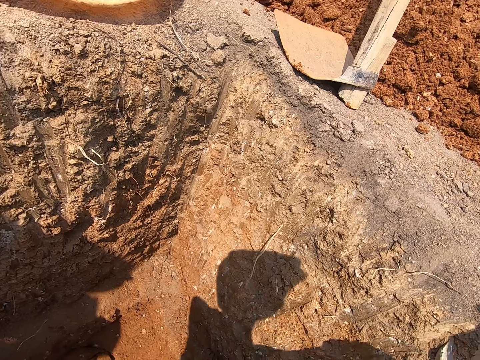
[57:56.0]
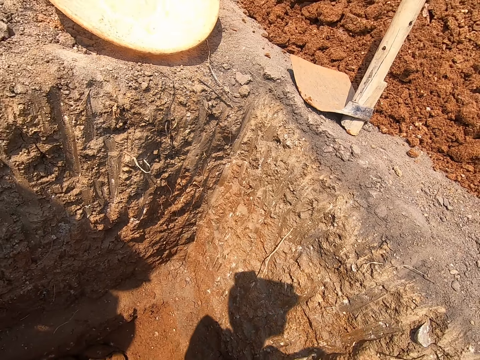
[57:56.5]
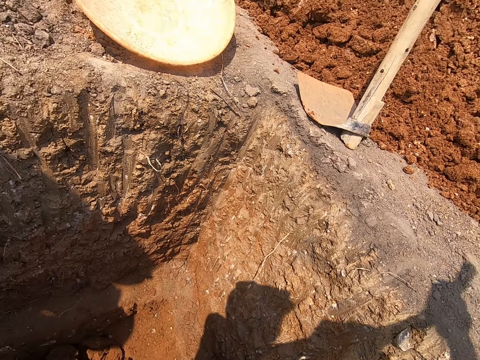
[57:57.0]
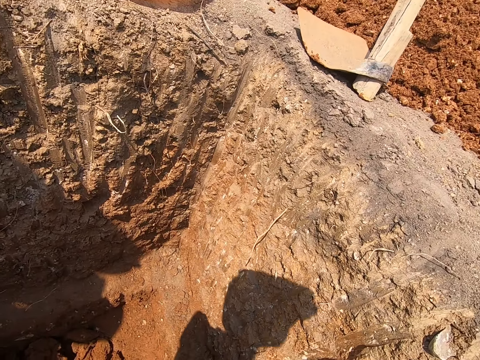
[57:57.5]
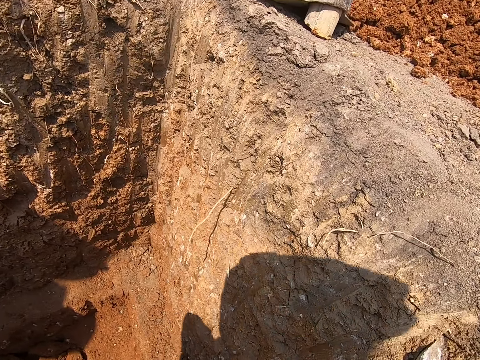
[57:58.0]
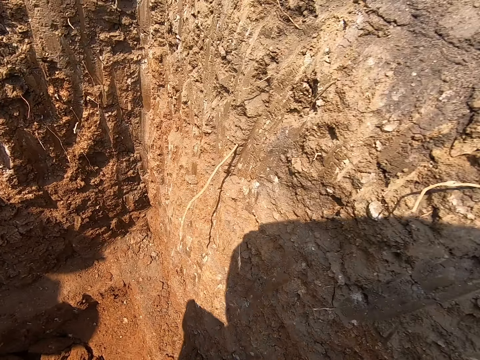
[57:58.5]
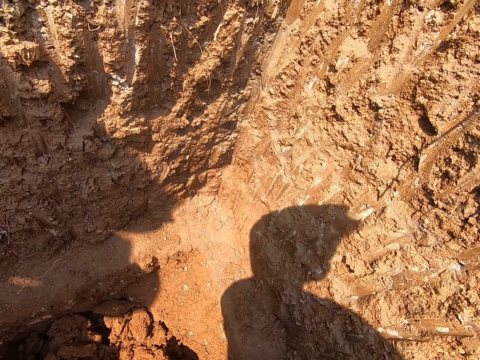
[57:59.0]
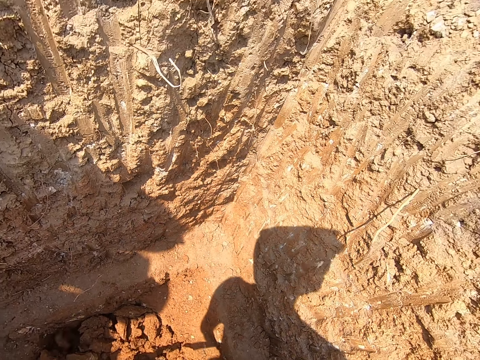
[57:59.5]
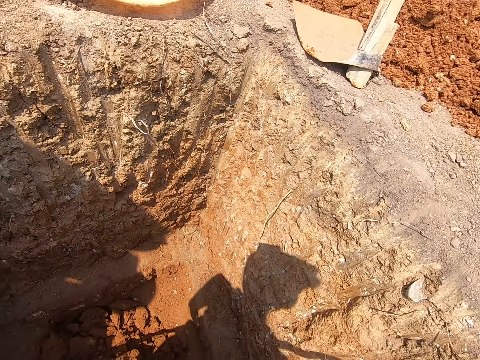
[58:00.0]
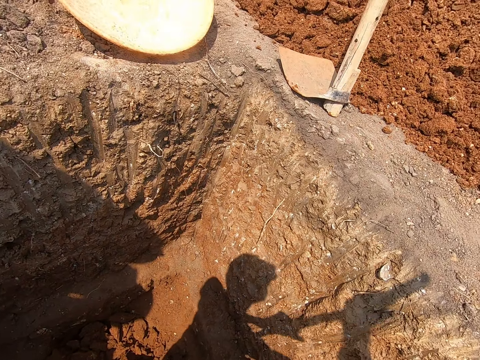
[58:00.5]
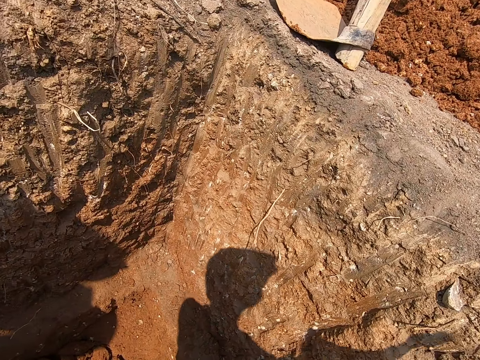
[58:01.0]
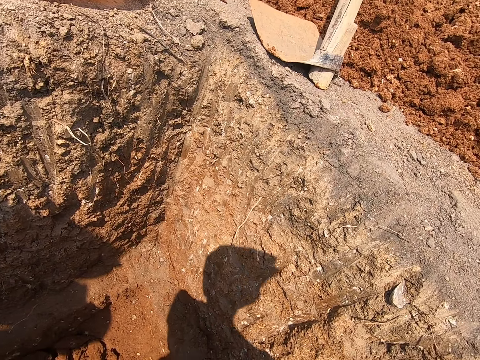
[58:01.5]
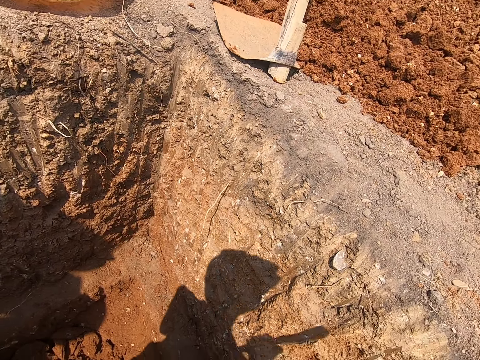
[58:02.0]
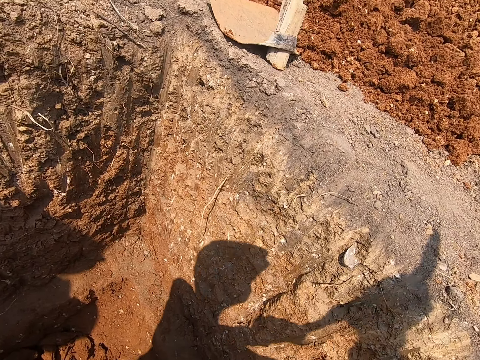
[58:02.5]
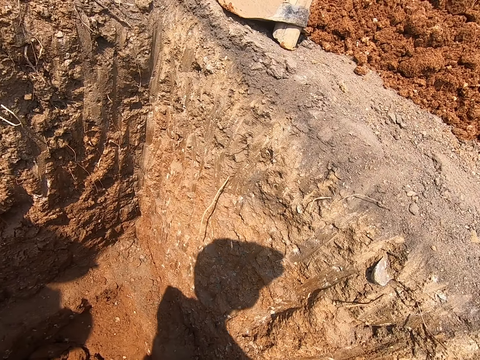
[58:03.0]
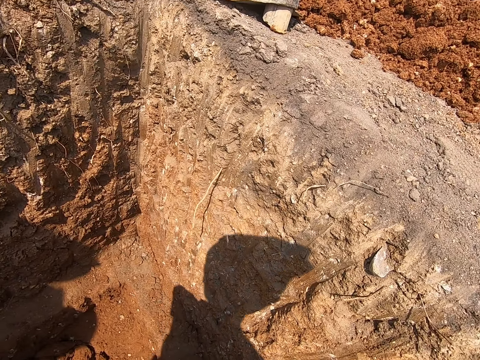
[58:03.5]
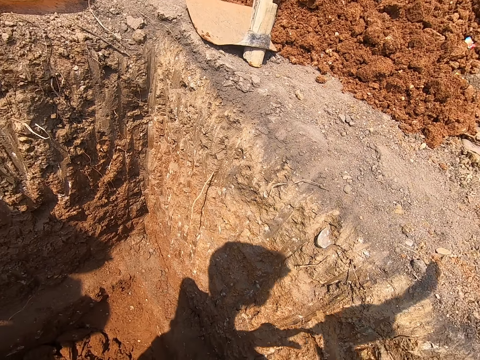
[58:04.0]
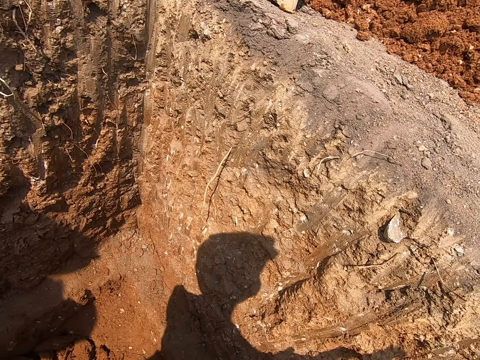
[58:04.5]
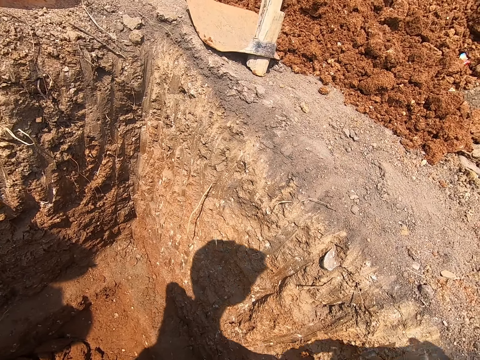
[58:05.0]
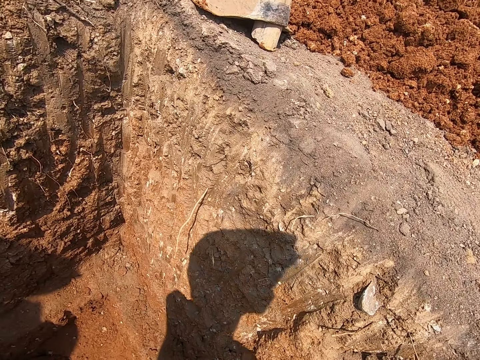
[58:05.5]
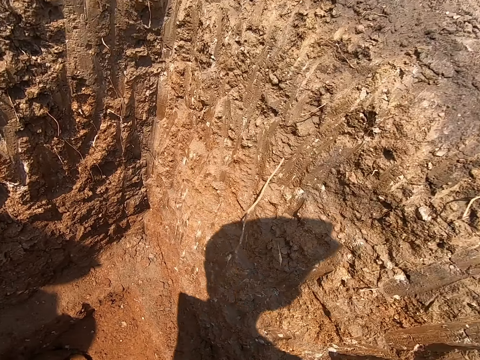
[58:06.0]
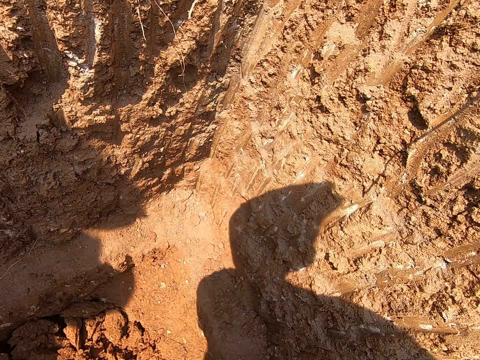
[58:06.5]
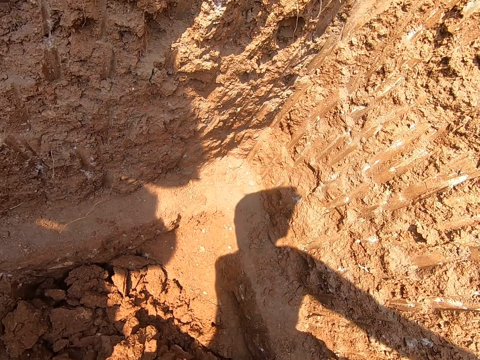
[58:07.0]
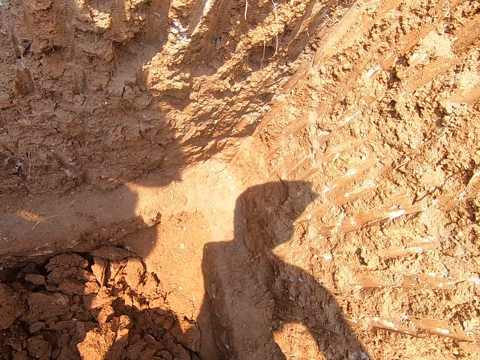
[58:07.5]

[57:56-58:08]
The camera wearer moves soil with the steel bar. He digs the hole with the steel bar.

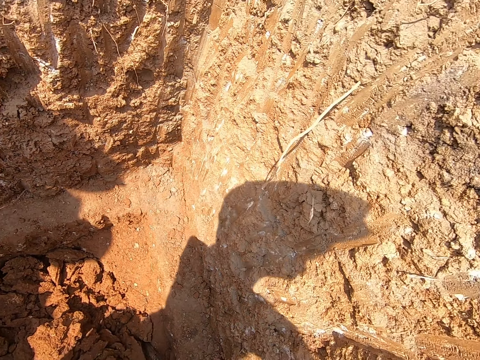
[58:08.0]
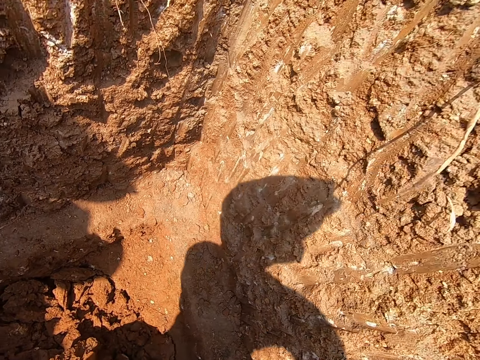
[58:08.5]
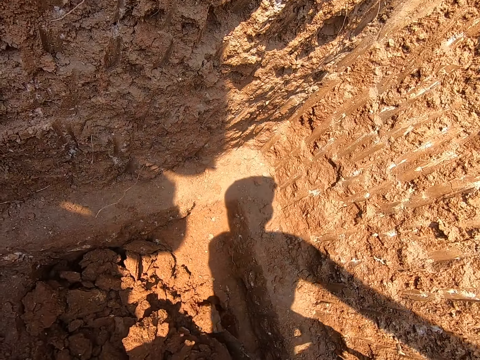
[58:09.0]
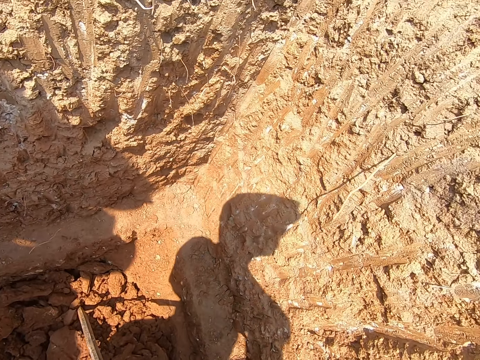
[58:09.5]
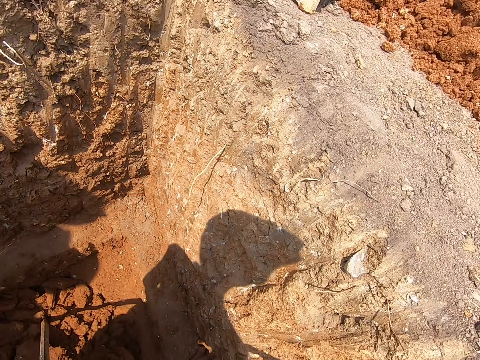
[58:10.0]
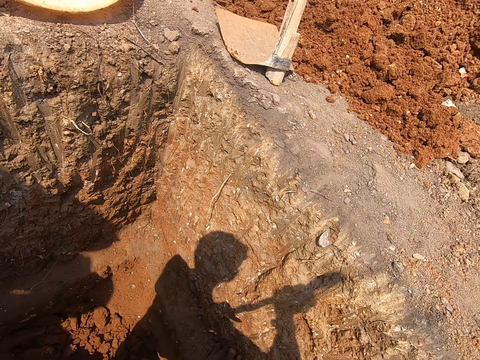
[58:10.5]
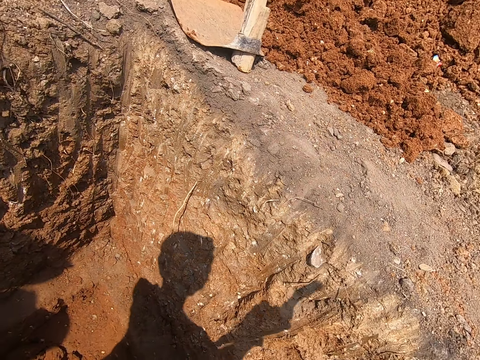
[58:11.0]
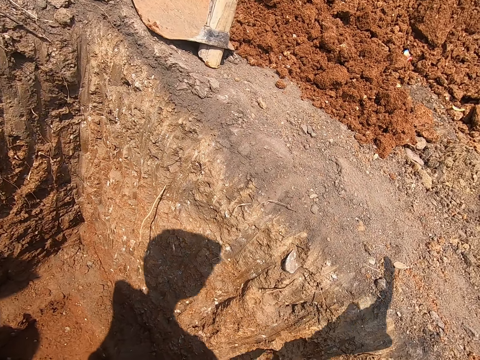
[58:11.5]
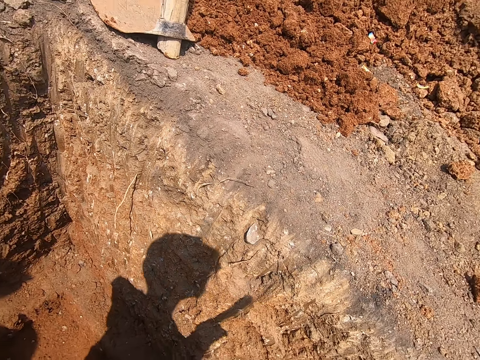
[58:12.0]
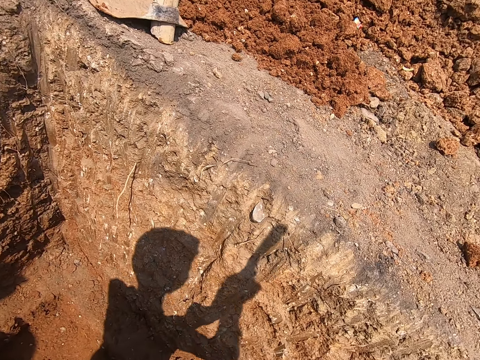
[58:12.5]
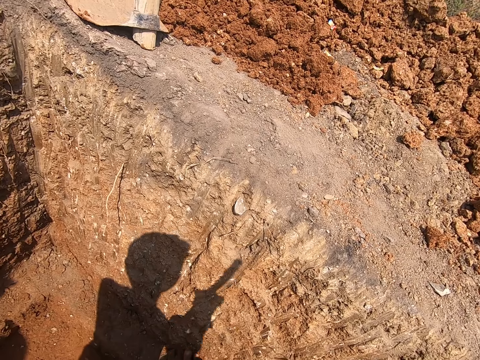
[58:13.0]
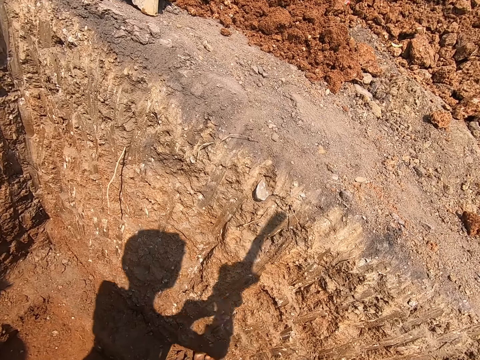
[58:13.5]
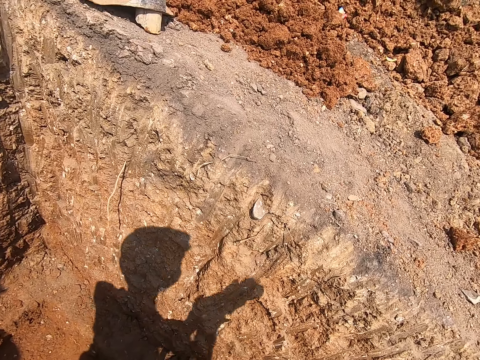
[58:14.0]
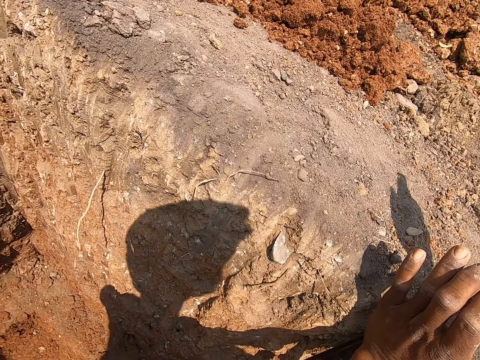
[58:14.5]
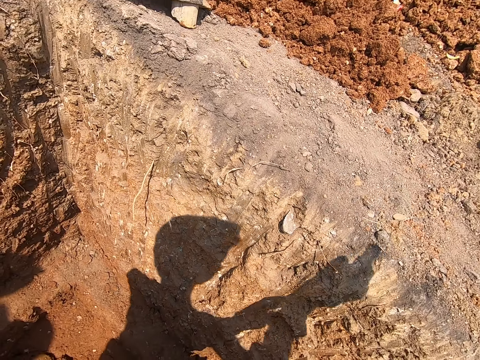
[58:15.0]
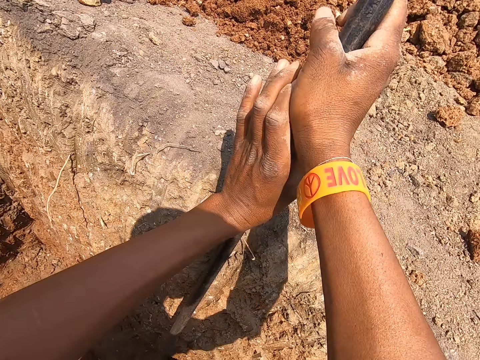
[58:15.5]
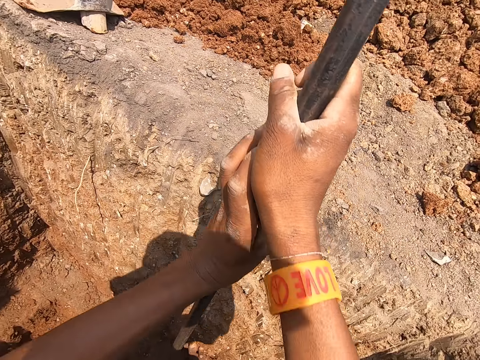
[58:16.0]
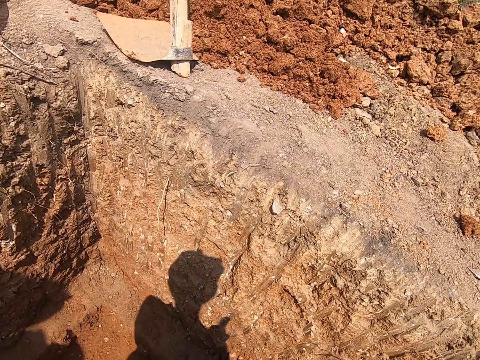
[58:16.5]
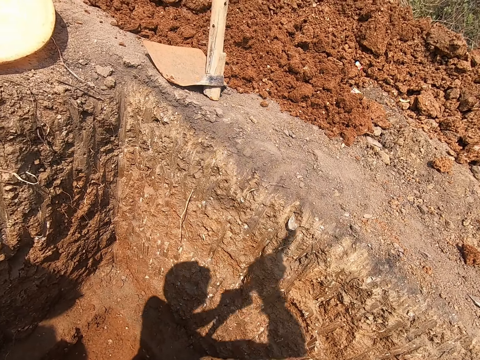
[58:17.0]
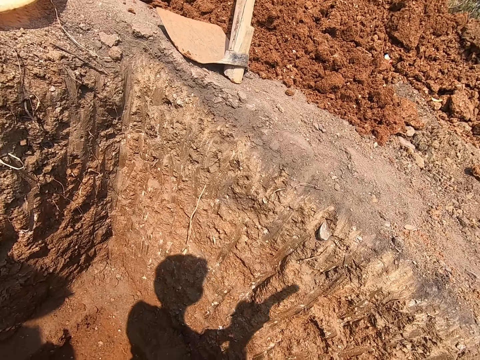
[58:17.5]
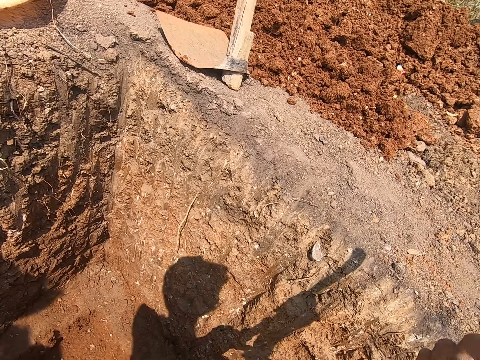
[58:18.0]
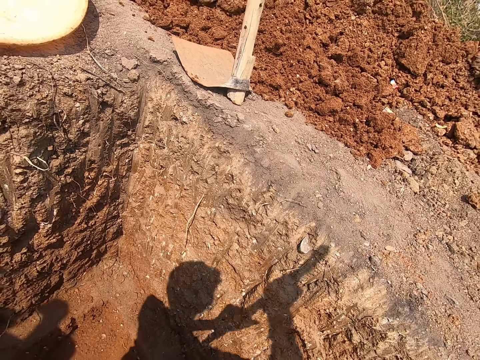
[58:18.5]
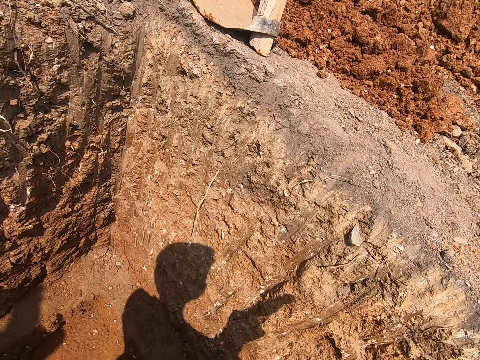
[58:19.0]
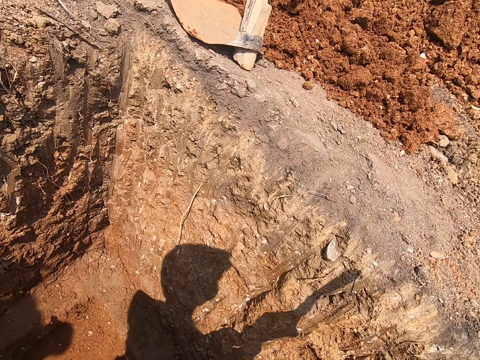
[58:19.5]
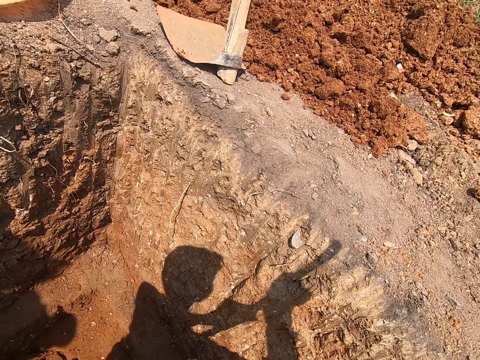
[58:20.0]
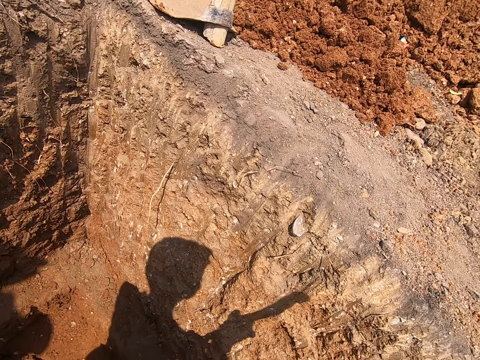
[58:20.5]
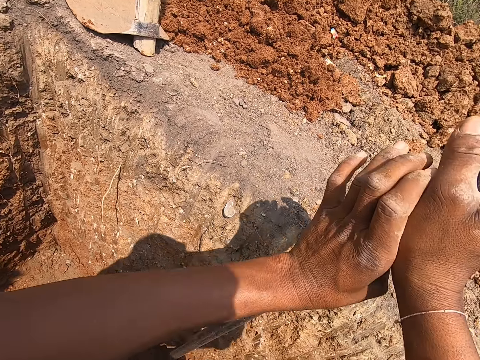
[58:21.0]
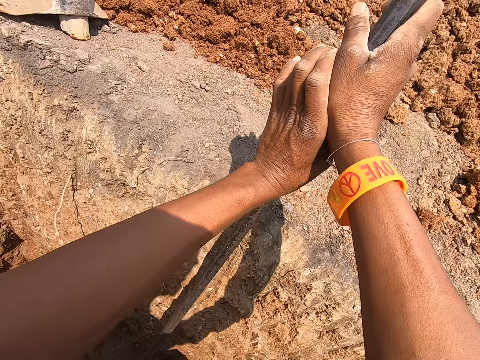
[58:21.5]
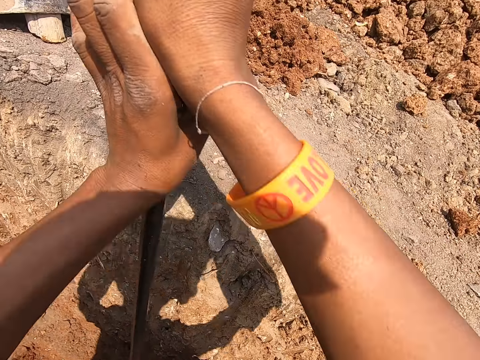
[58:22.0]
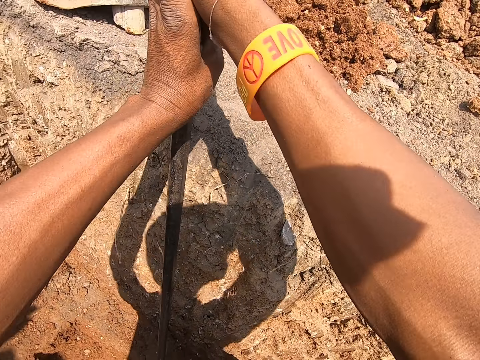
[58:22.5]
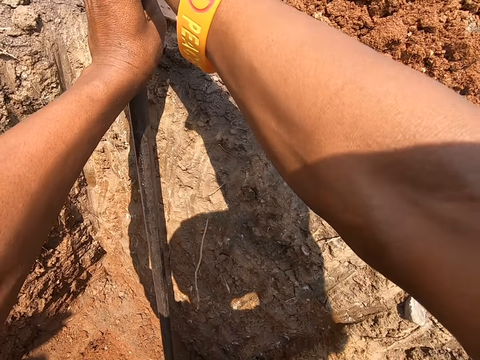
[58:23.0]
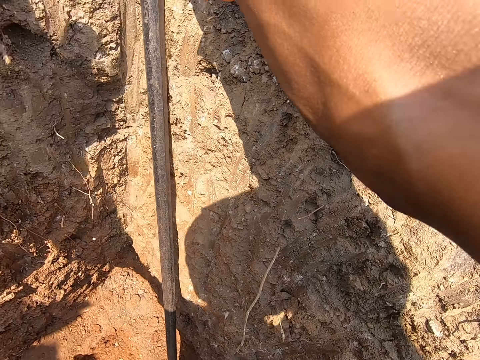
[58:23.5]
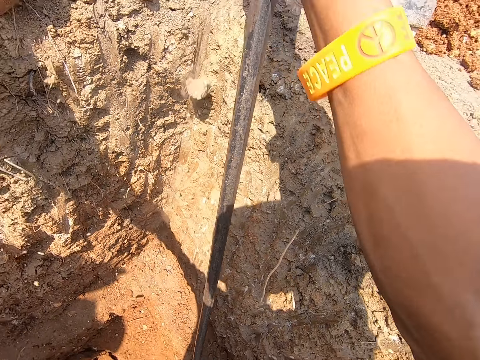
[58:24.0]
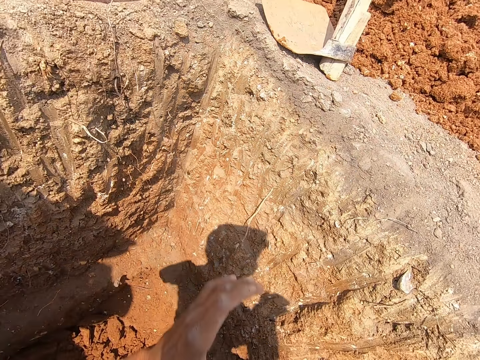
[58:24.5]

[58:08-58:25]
The camera wearer moves soil with the steel bar or metal rod. He digs the hole with the steel bar. He tilts the steel bar in the soil. He touches the pit wall with the metal rod in his hands.
